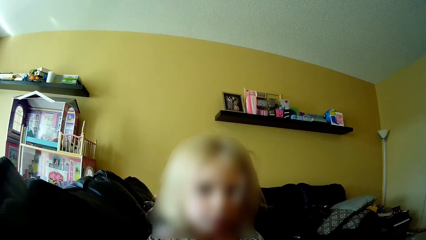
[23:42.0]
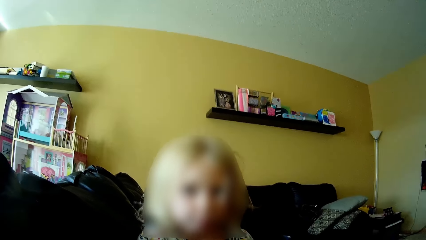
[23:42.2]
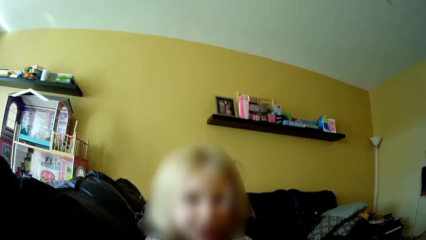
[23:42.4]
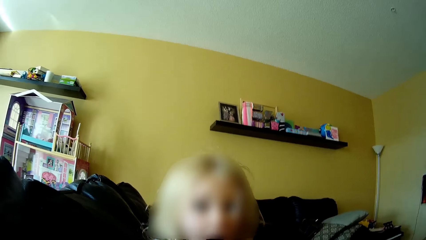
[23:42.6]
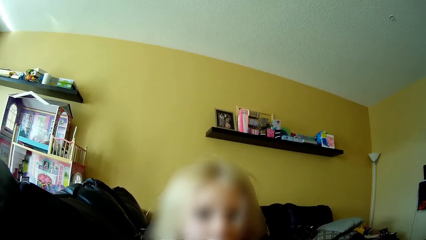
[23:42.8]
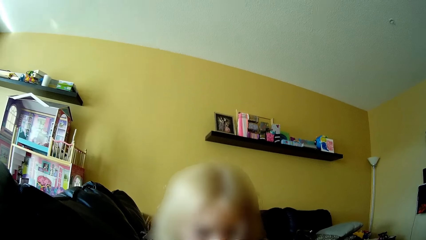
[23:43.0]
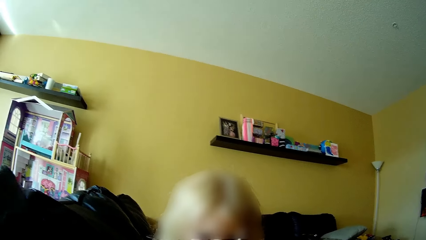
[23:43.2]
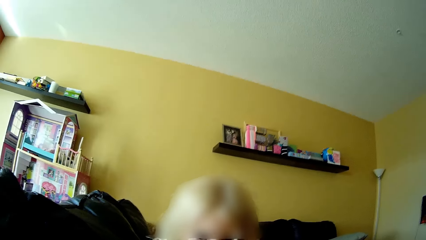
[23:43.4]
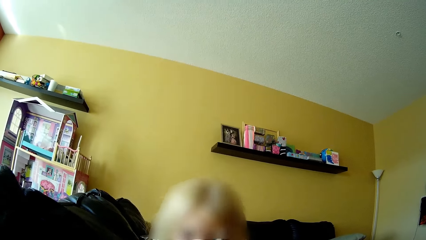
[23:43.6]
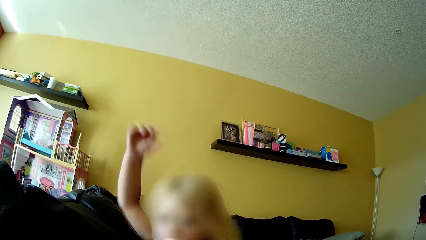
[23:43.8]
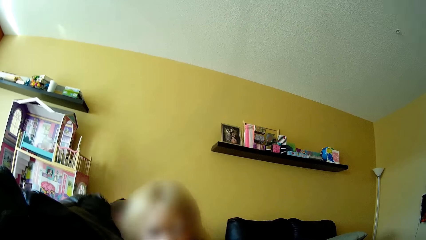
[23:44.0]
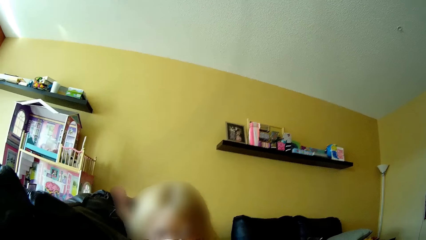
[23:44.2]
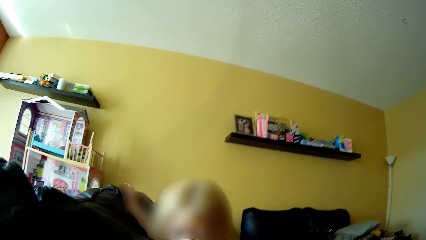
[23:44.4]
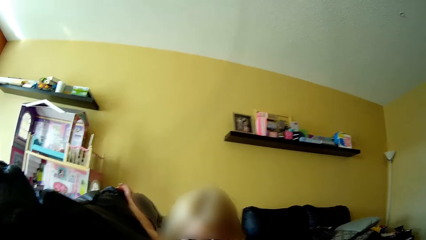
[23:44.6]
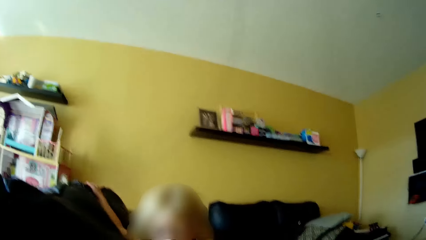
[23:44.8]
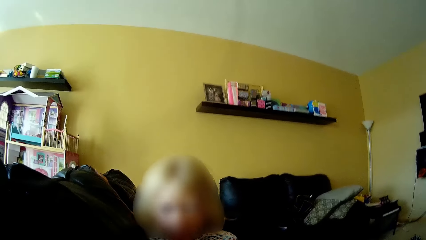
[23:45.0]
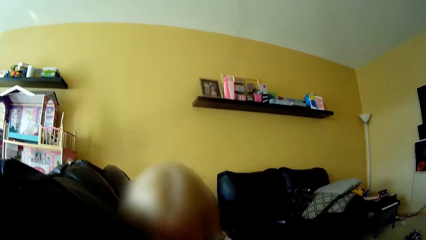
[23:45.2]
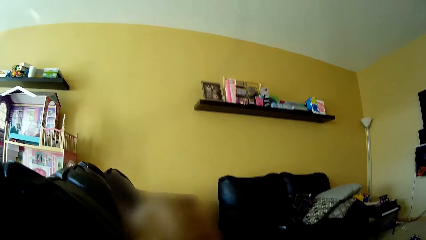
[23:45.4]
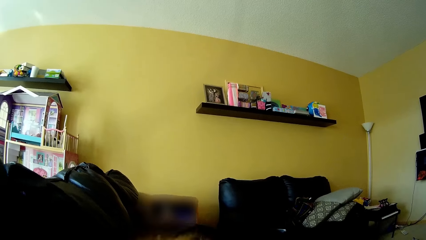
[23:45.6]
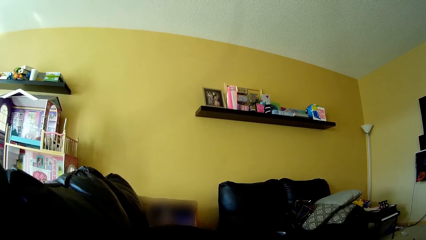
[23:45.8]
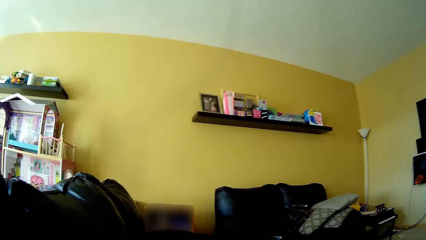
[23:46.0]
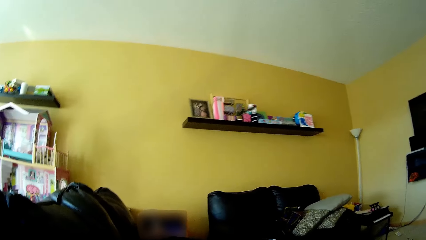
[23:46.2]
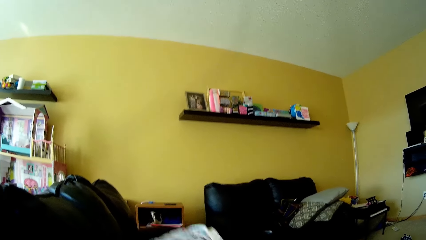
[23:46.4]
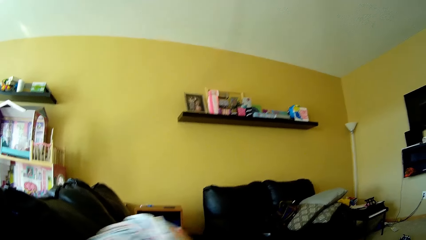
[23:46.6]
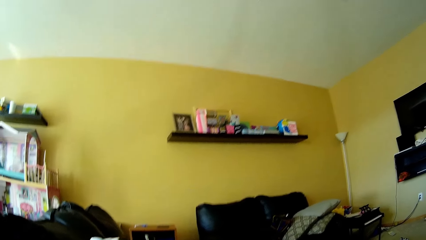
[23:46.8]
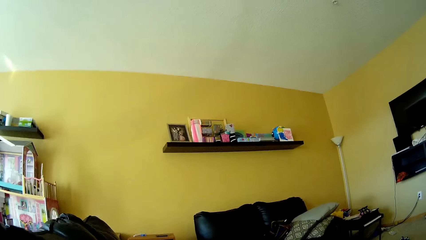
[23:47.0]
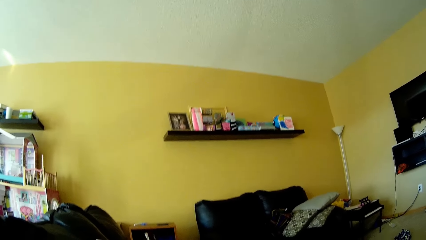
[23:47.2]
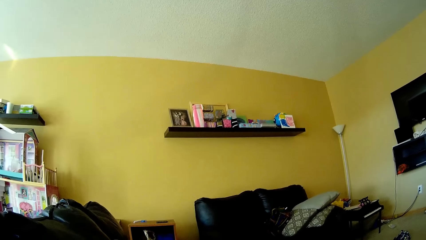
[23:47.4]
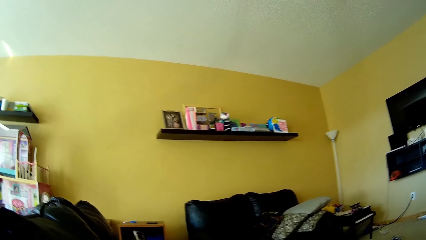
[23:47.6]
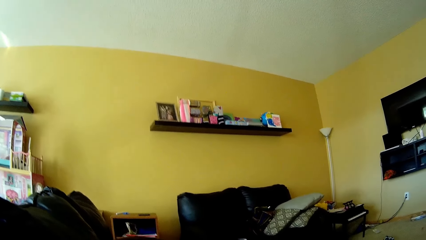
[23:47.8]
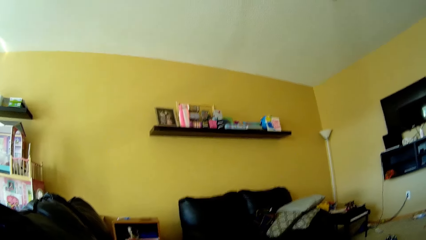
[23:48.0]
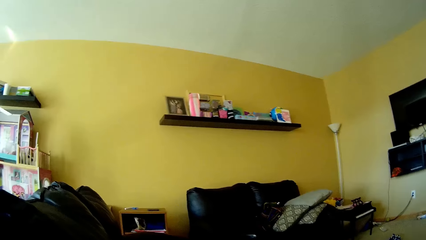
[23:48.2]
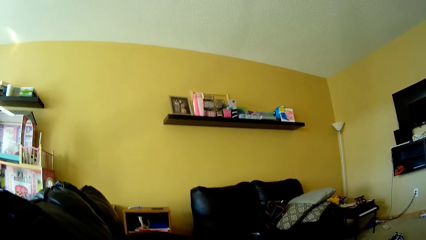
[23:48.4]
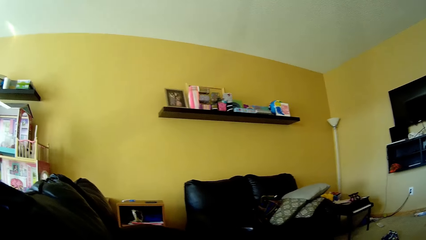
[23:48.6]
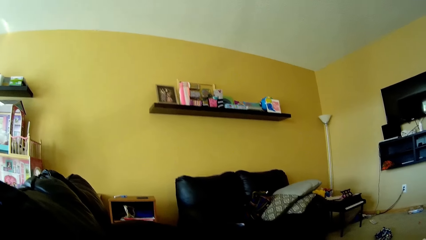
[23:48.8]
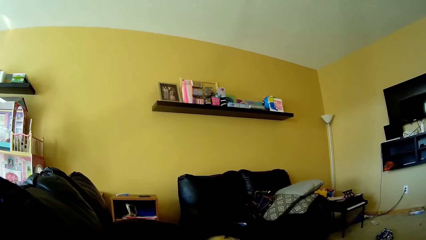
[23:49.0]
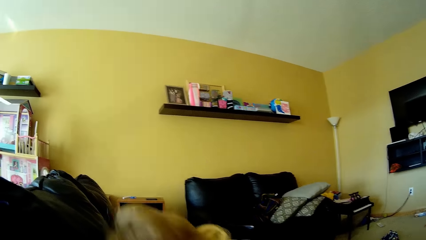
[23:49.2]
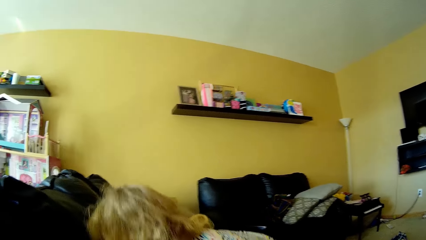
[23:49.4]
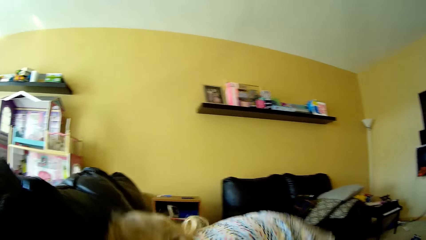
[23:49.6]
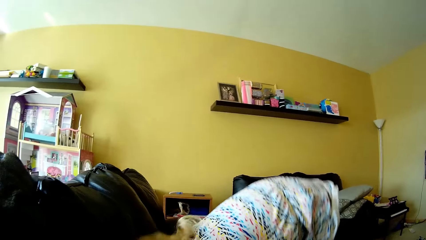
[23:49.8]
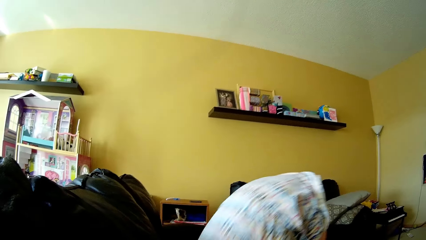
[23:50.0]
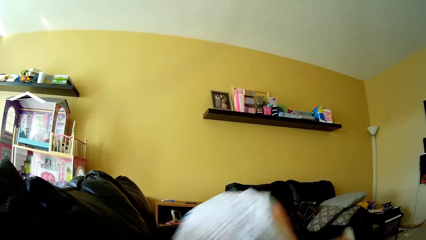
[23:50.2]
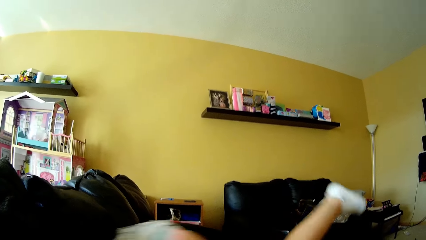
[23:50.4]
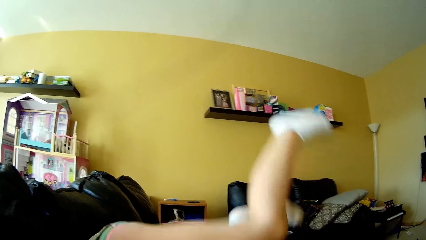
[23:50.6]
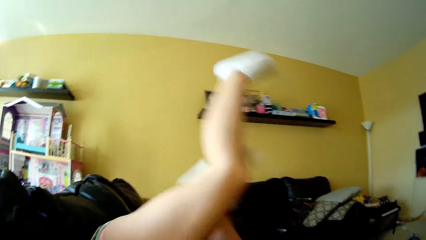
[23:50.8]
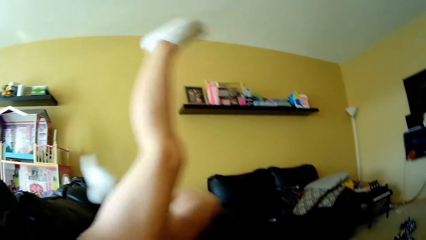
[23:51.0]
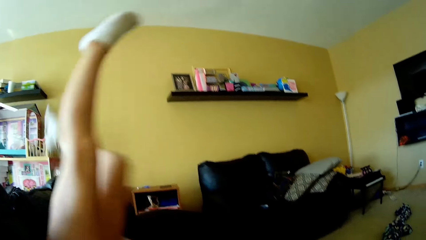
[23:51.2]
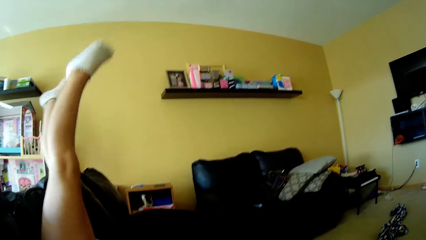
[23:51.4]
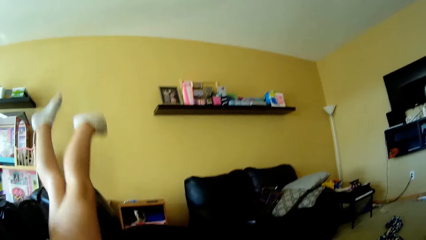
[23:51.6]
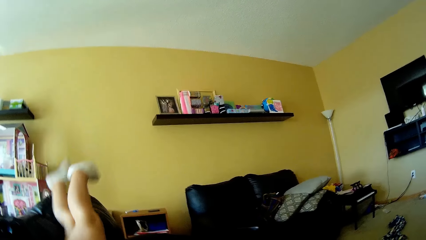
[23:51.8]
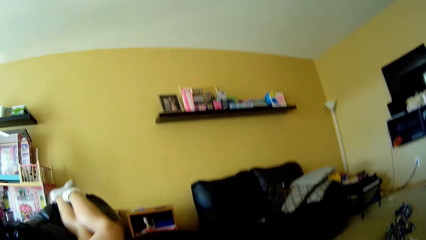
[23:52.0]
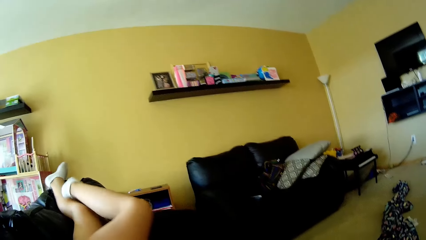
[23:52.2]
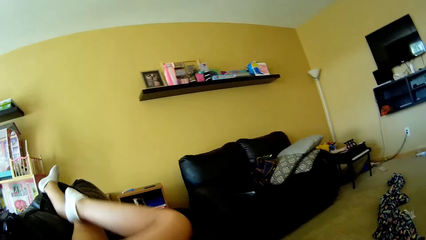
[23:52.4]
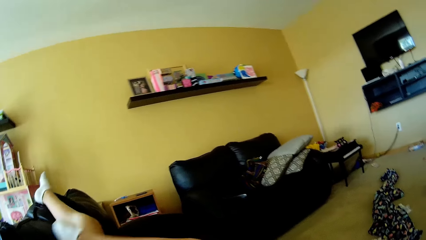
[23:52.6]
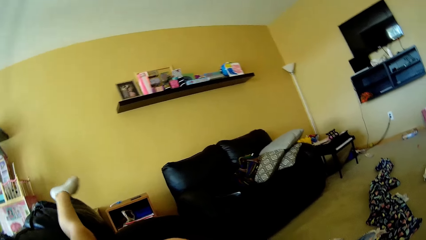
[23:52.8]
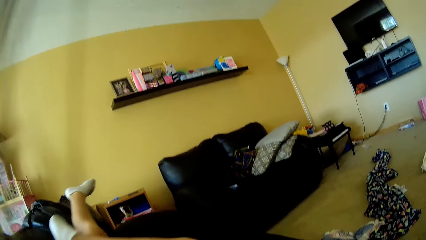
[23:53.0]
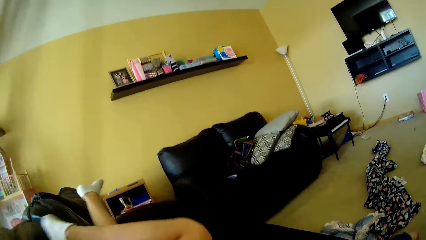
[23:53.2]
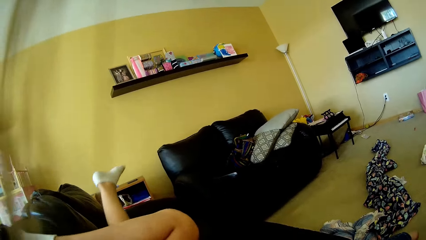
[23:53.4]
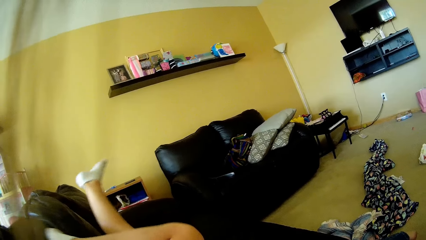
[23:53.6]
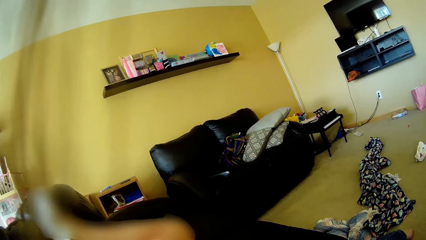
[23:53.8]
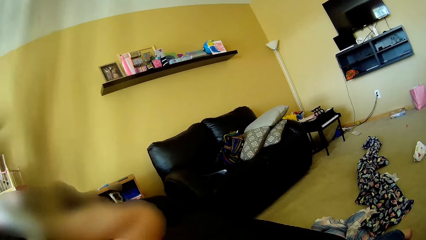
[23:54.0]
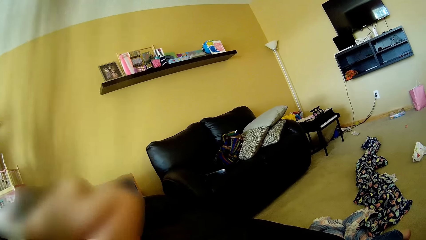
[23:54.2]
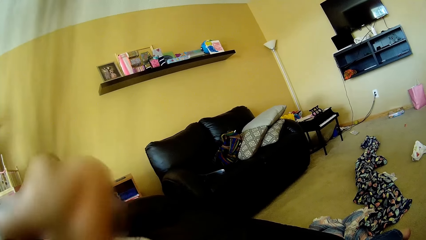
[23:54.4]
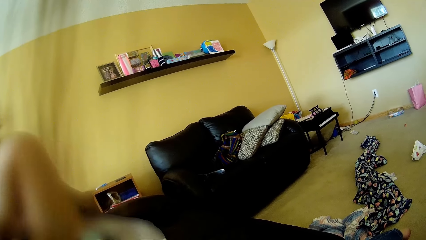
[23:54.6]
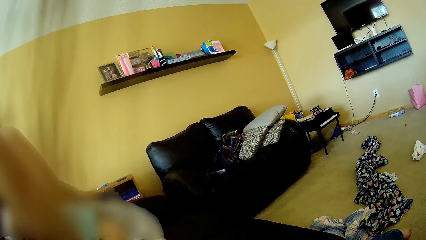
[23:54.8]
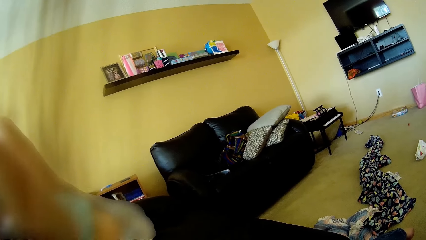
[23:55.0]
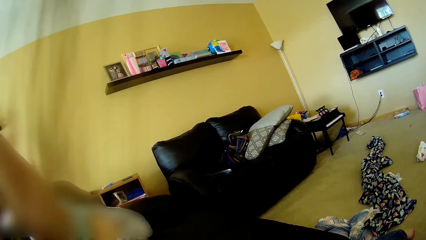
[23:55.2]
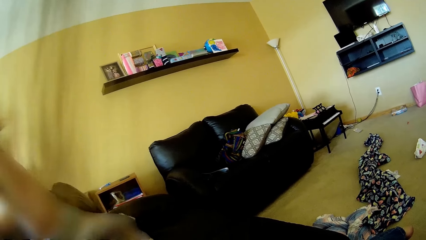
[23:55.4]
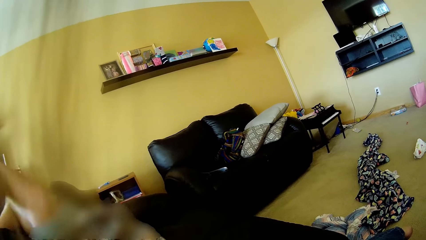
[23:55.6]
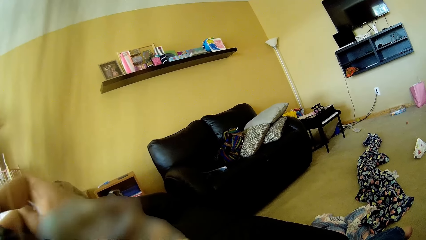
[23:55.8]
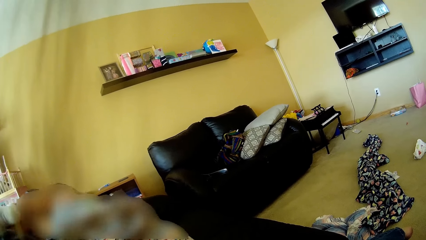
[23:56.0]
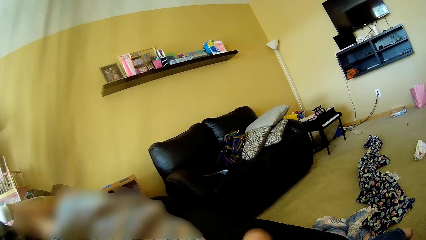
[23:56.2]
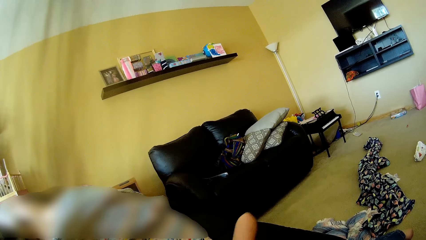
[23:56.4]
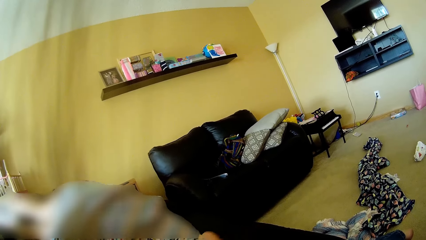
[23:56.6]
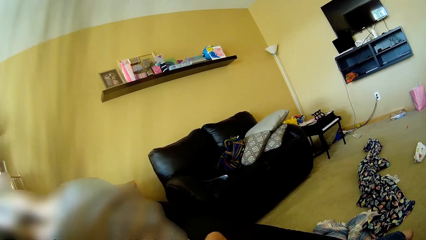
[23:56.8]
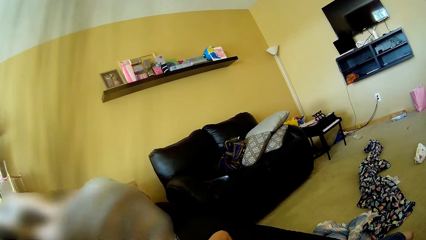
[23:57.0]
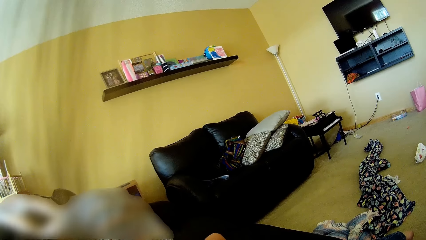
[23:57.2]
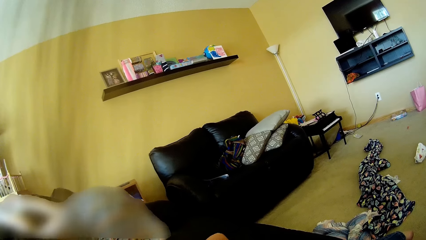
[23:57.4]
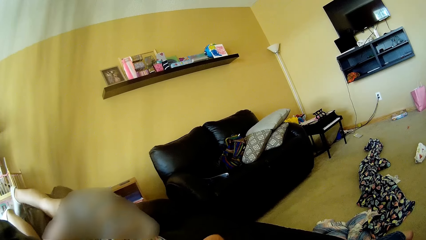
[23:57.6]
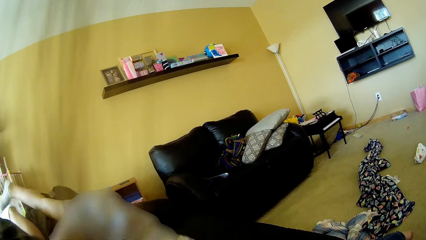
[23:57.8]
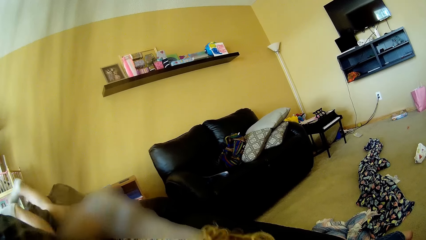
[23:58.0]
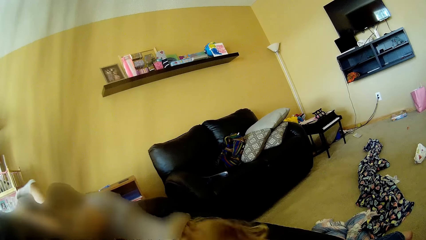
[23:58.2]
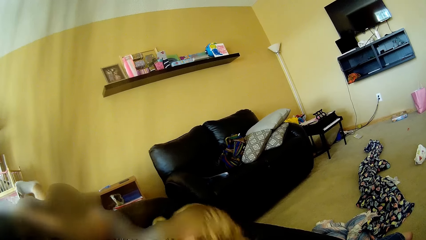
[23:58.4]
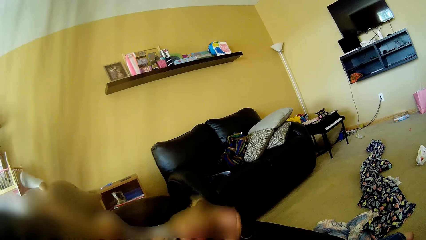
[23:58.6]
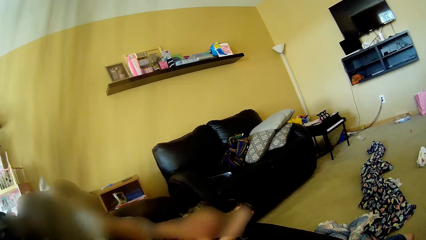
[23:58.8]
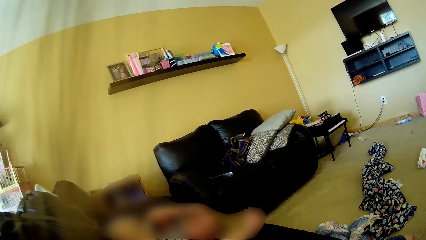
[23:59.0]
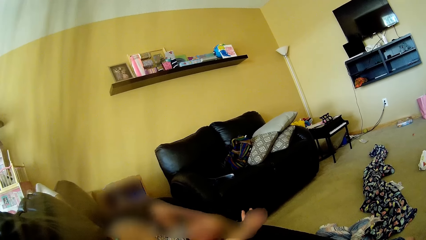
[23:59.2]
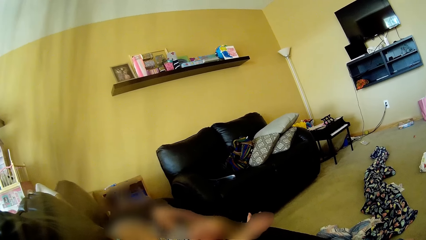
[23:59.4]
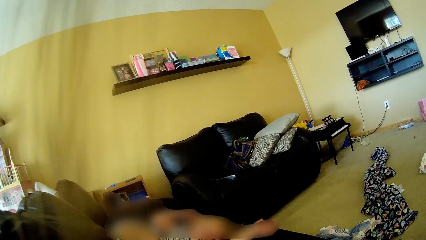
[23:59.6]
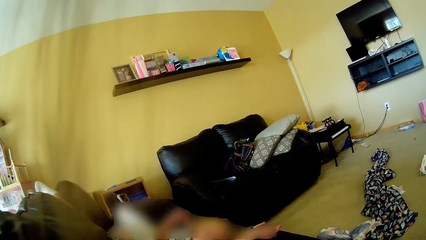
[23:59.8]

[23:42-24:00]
The girl places her right hand on the backrest of the couch. The girl lays upside down on the couch. The girl stretches both legs high above the couch. The girl places her right leg on the backrest of the couch. The girl arches her back with both feet on the backrest of the couch. The girl lays down on the couch with her back.
